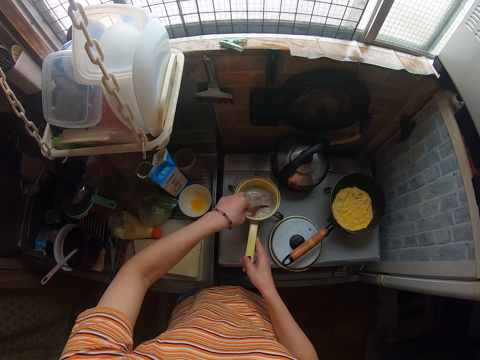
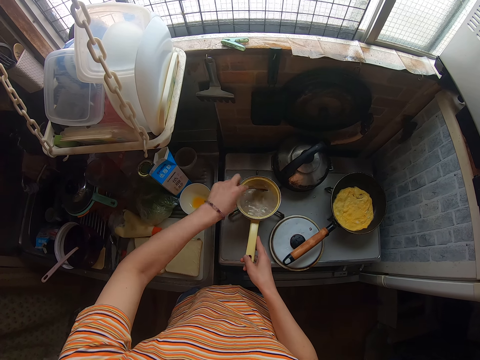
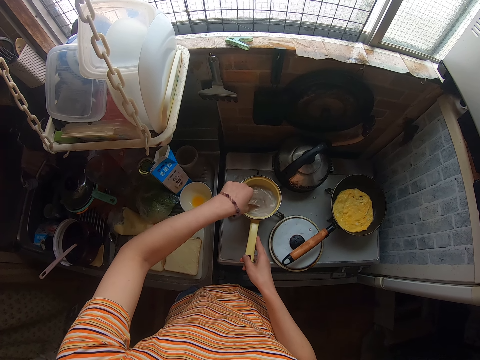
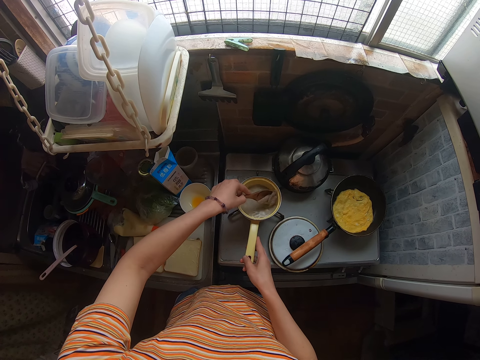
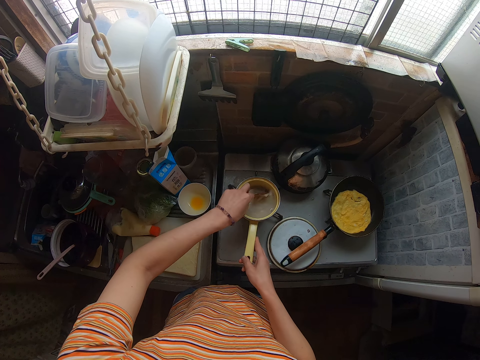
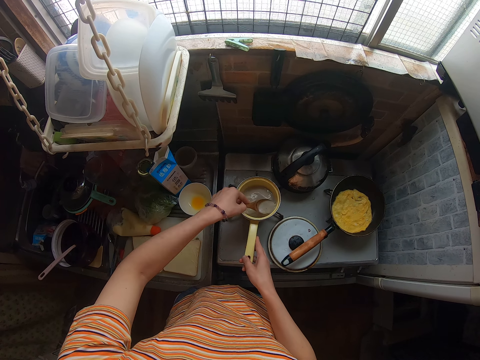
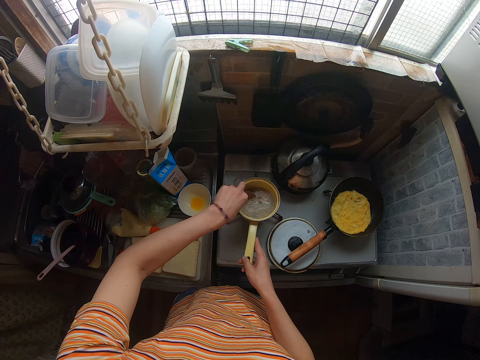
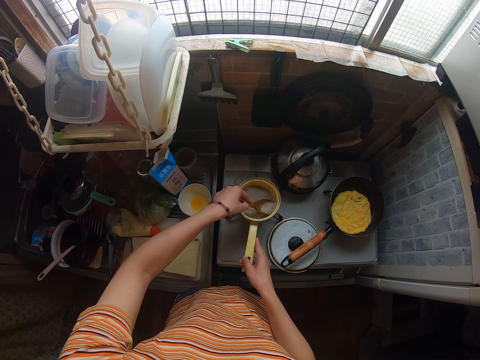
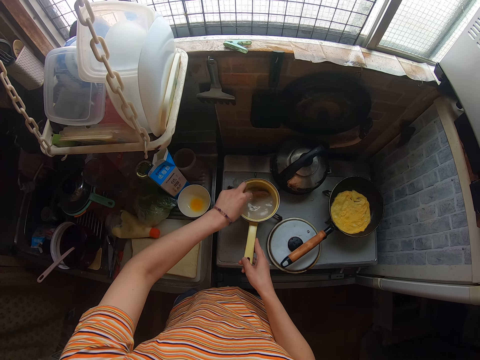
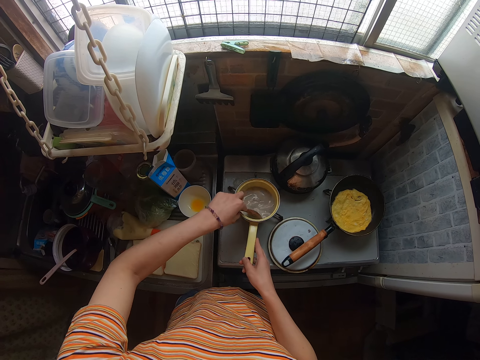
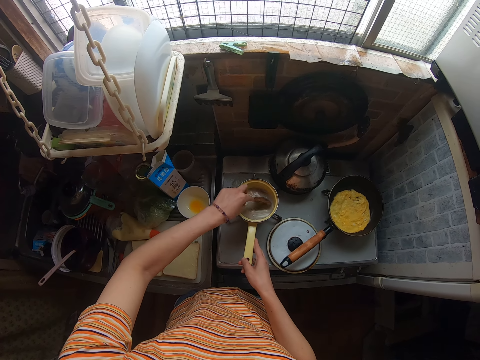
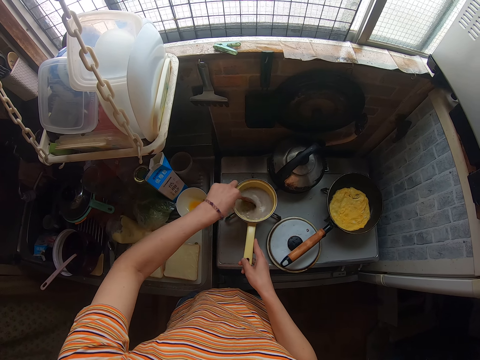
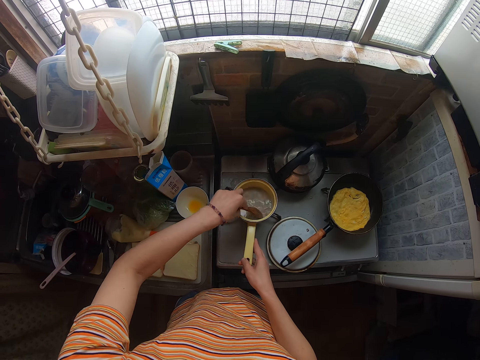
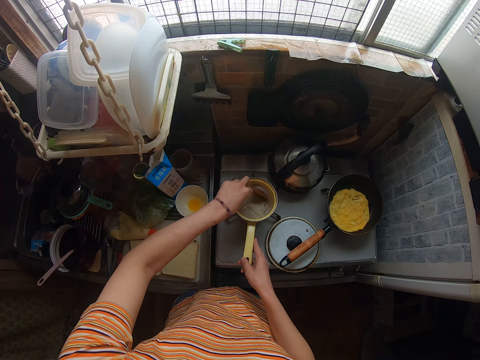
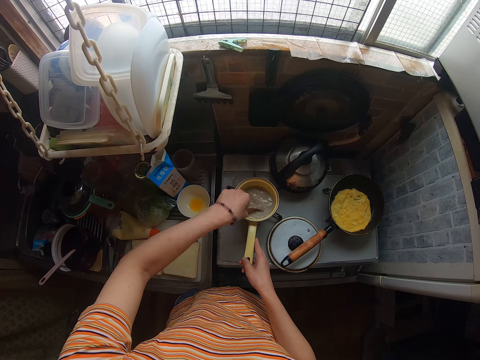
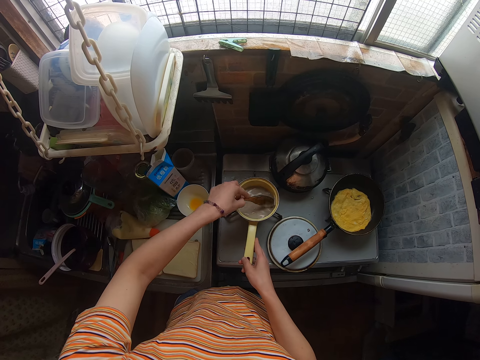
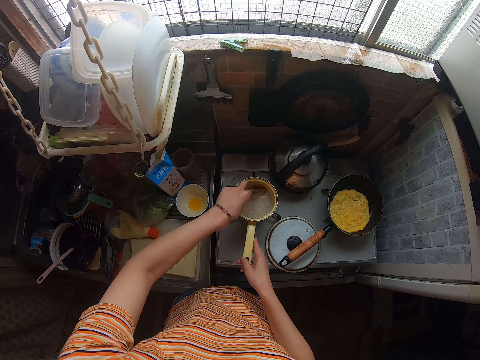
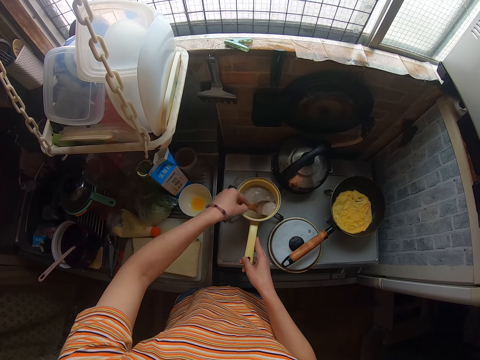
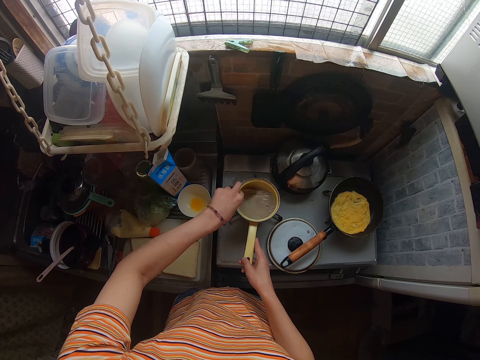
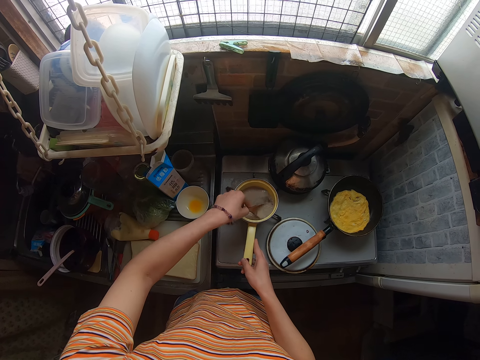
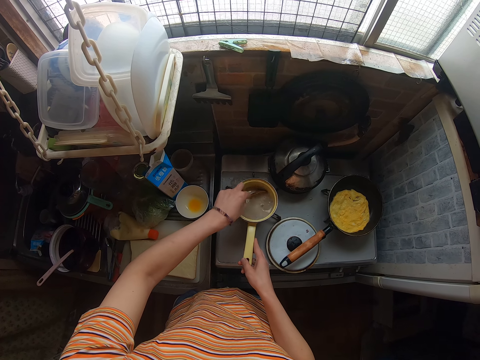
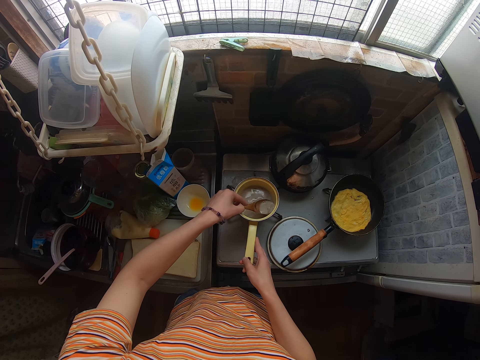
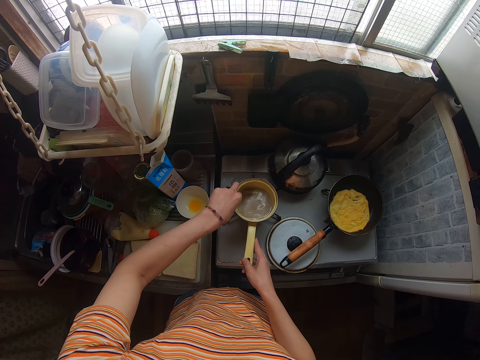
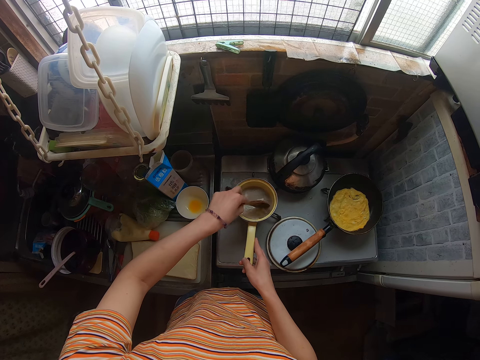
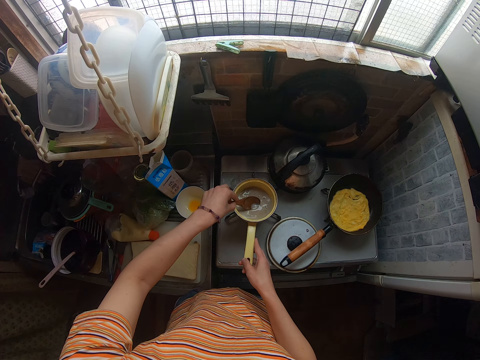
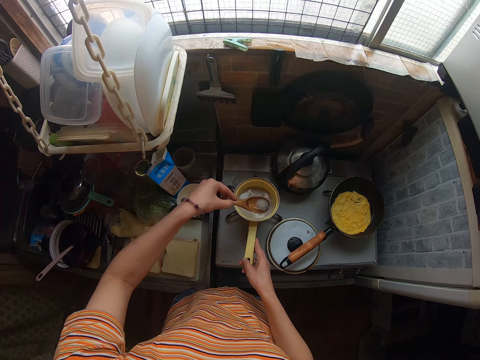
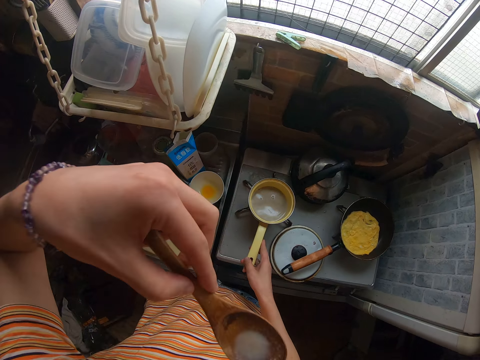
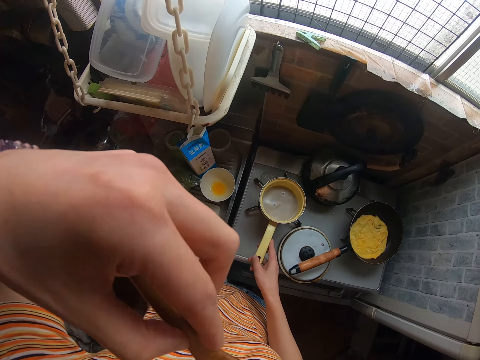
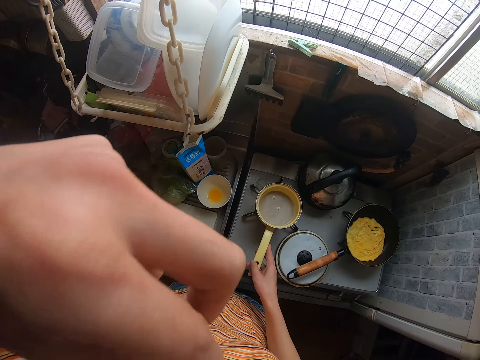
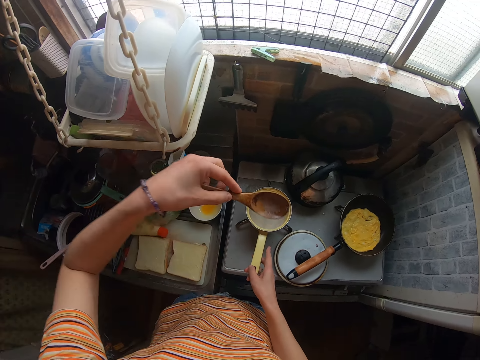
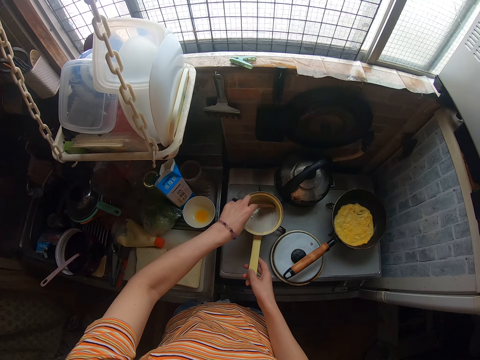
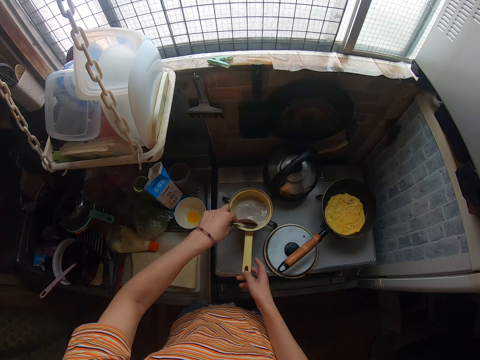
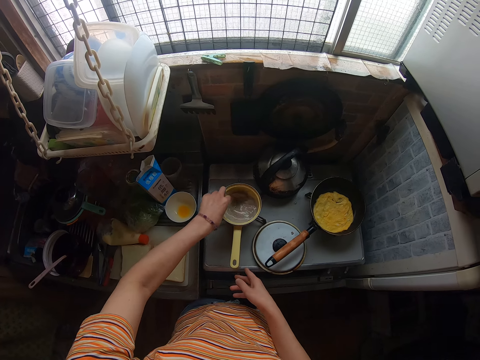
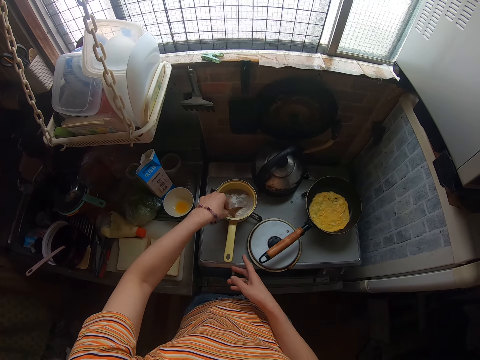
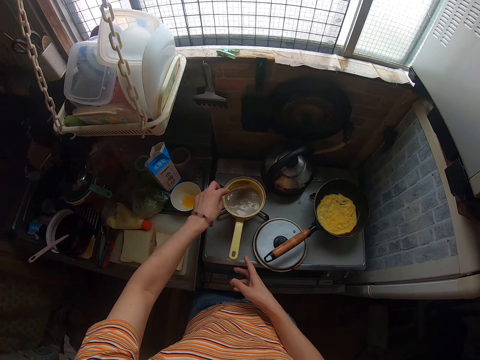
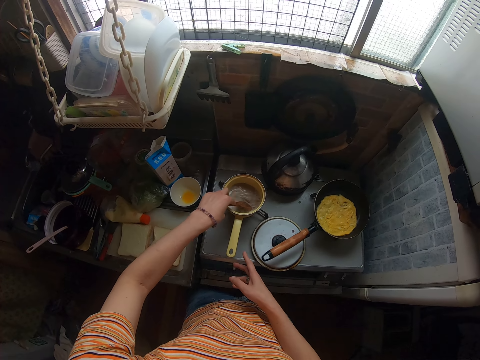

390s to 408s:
The camera wearer mixes the mince meat. They mix the mince meat repeatedly. They scoop the content of the saucepan with the spoon, drink the content, and stir the content of the saucepan.

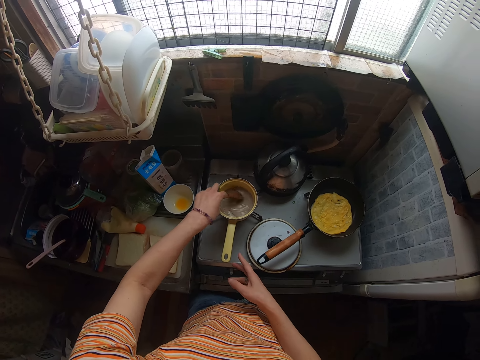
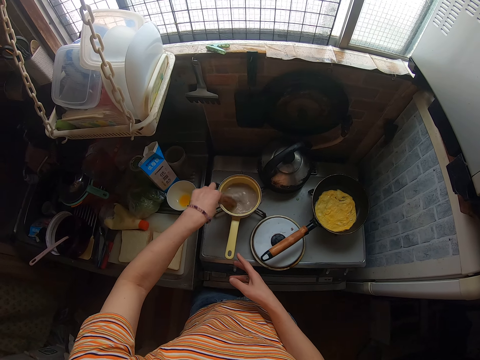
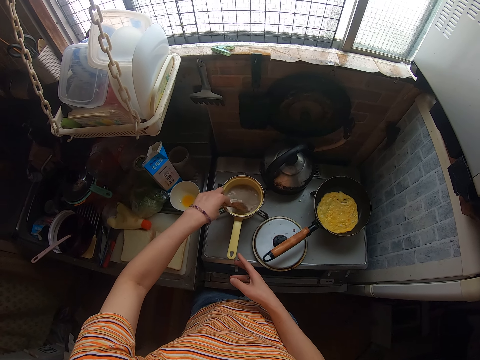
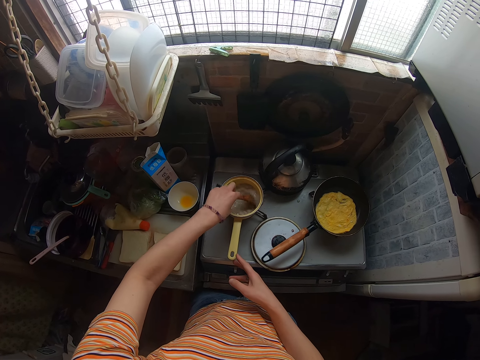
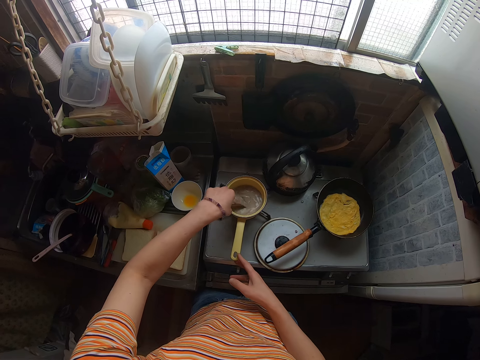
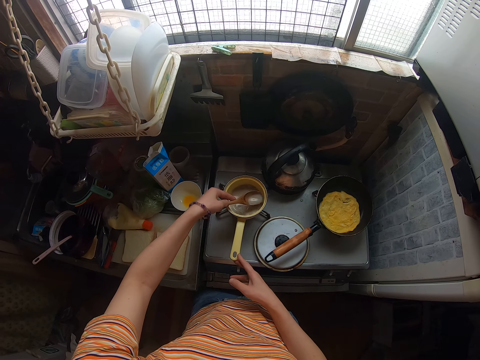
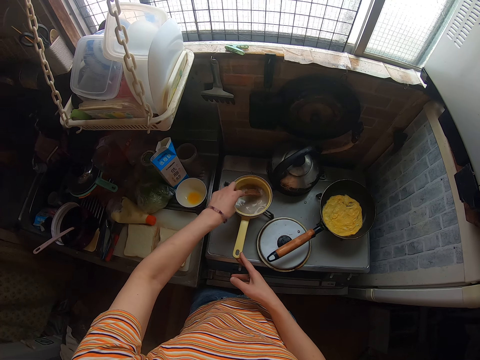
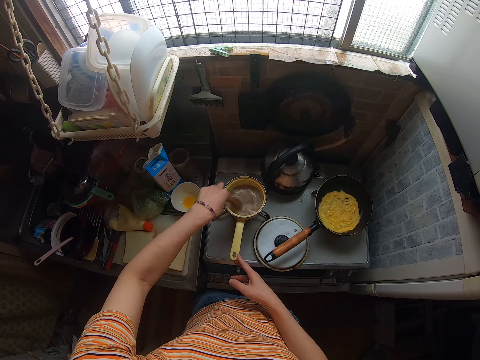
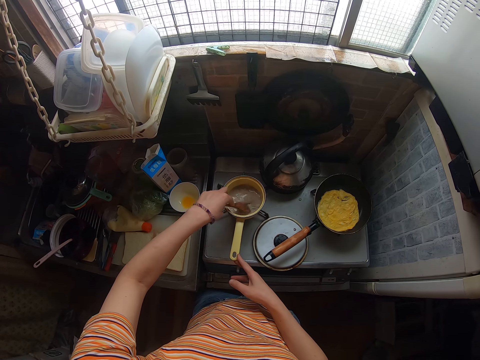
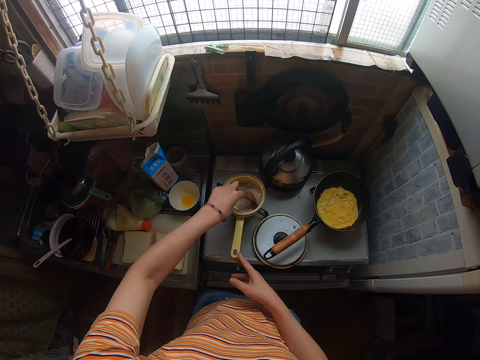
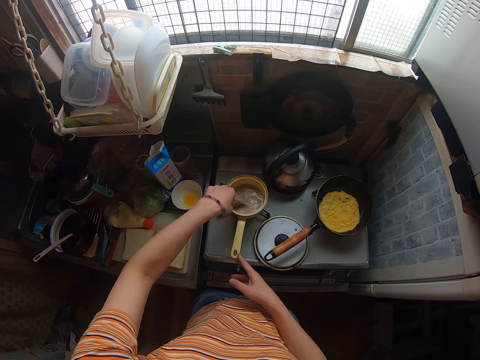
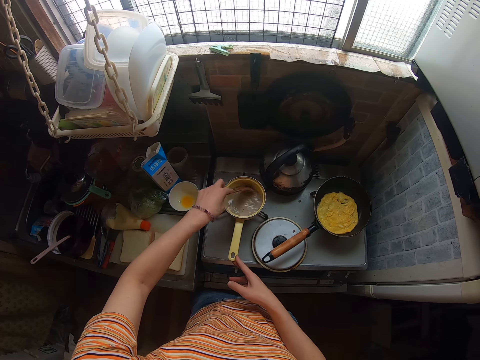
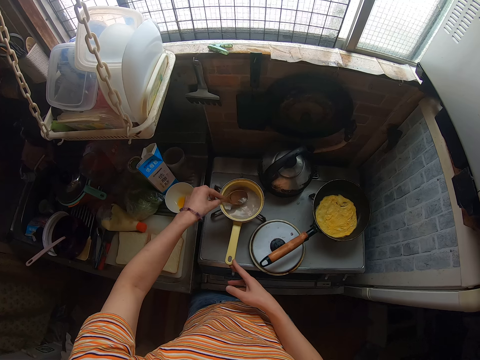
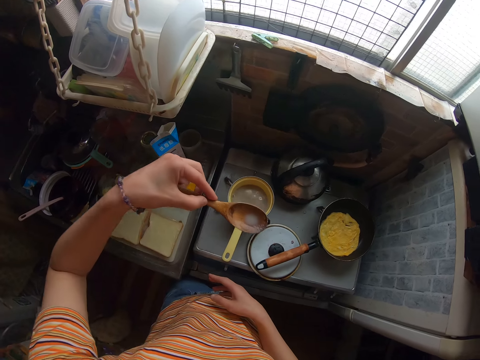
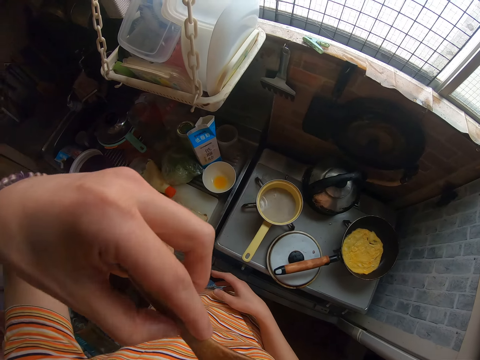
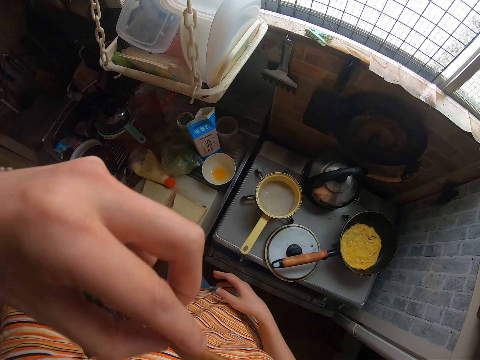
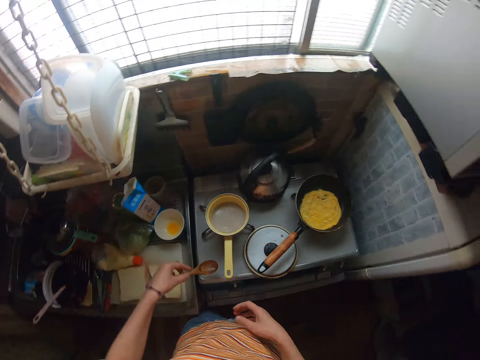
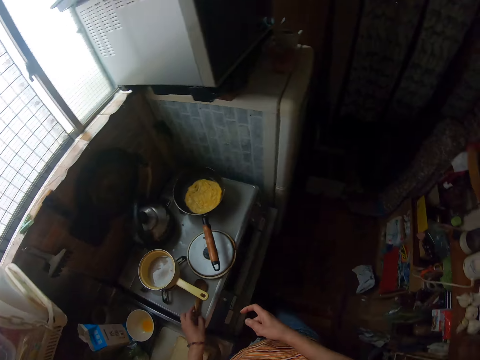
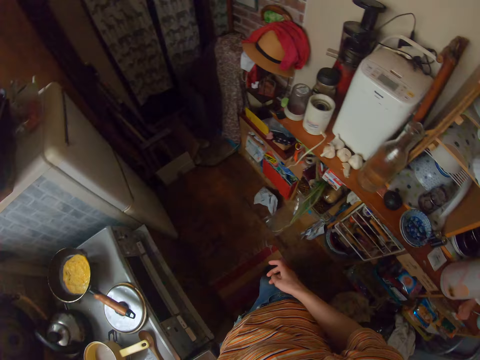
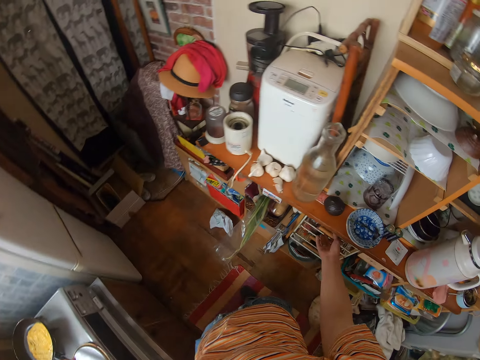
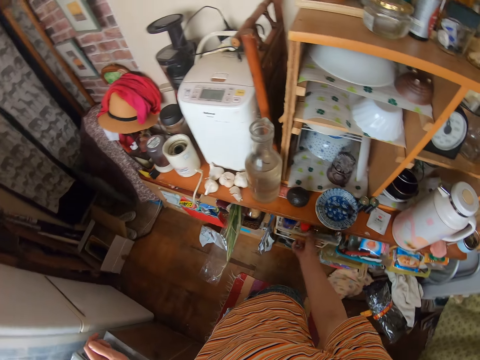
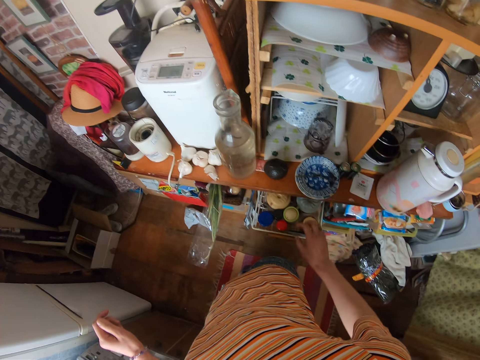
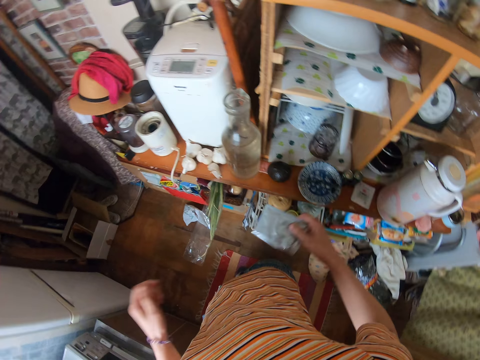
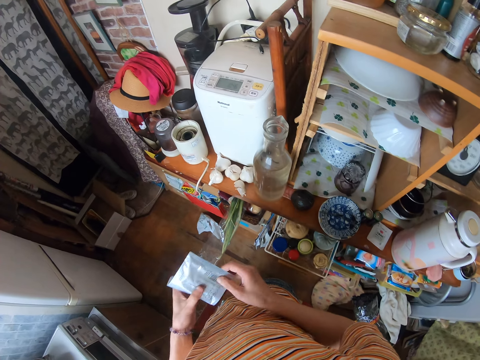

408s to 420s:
The camera wearer mixes the mince meat. They mix the mince meat repeatedly. They scoop the content of the saucepan with the spoon, drink the content, drop the spoon on the cooker, pull out a drawer, and take a plastic bag from the drawer.
